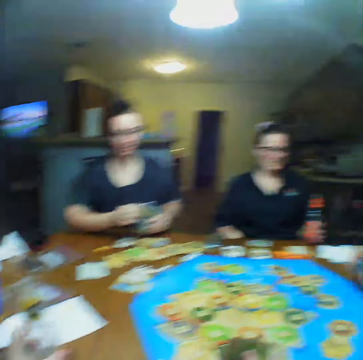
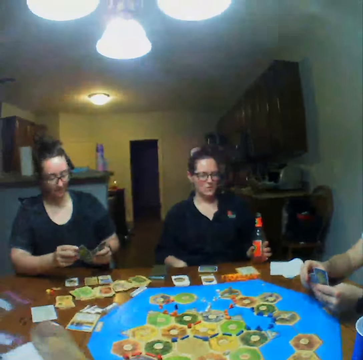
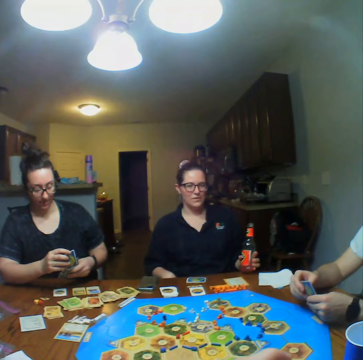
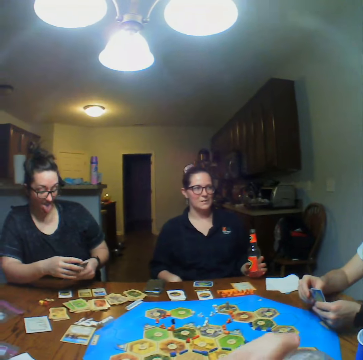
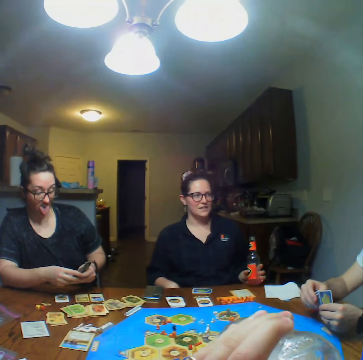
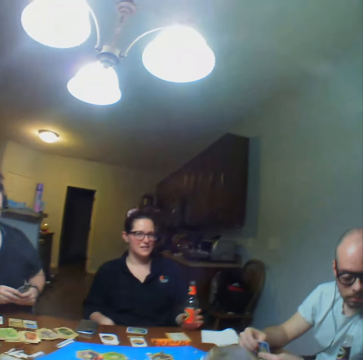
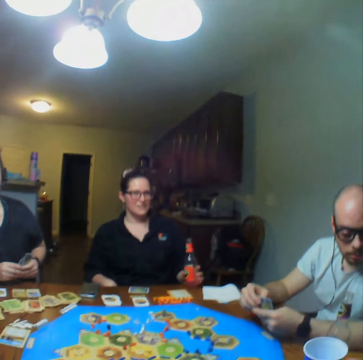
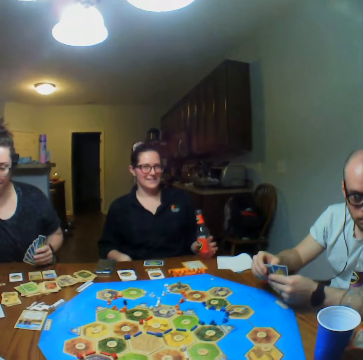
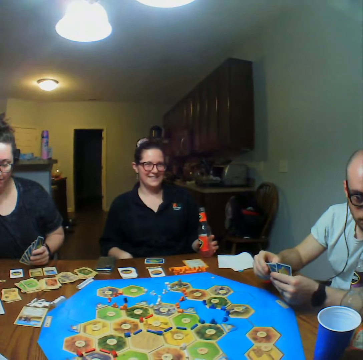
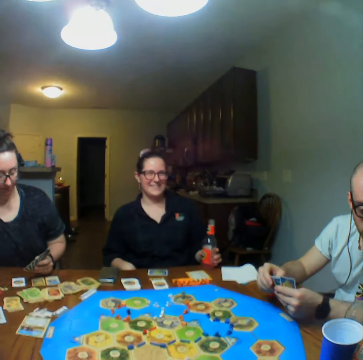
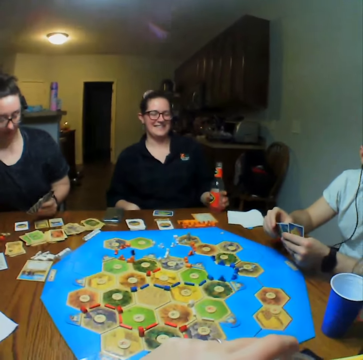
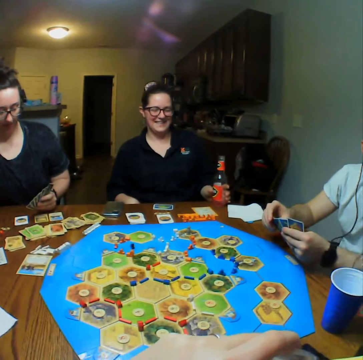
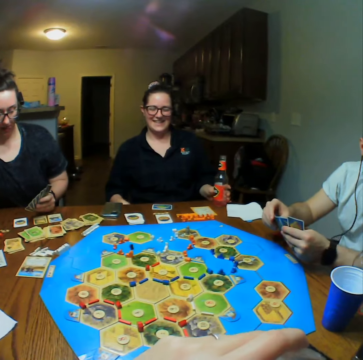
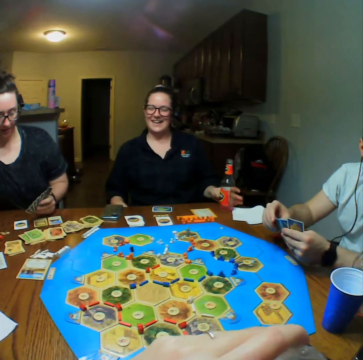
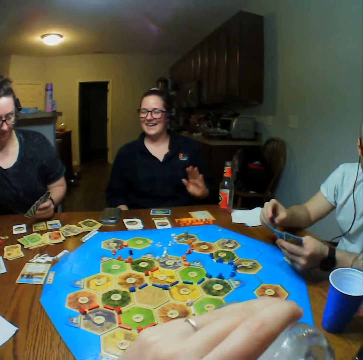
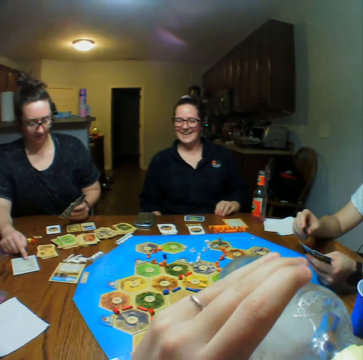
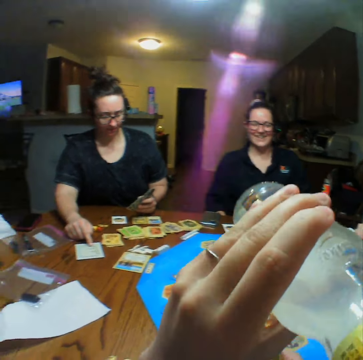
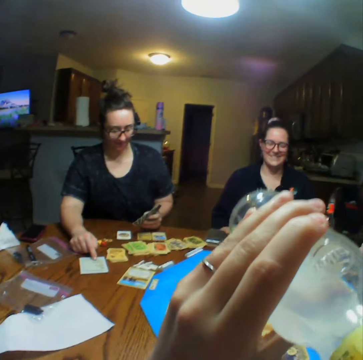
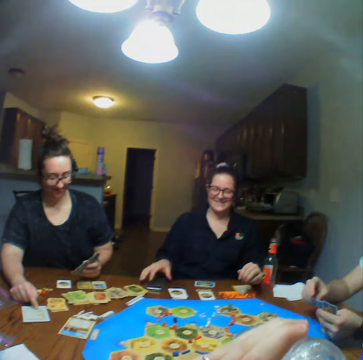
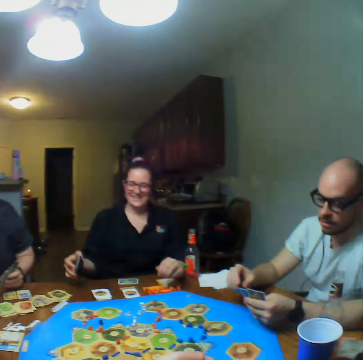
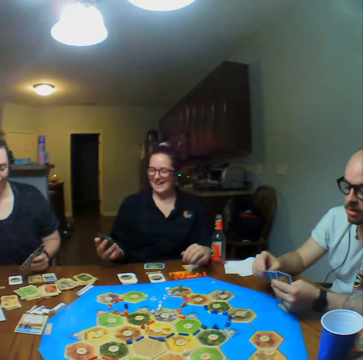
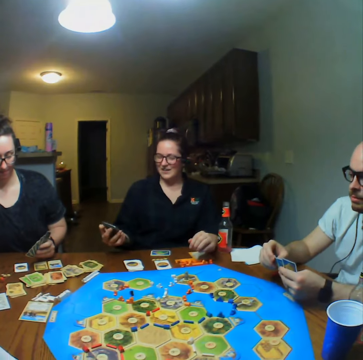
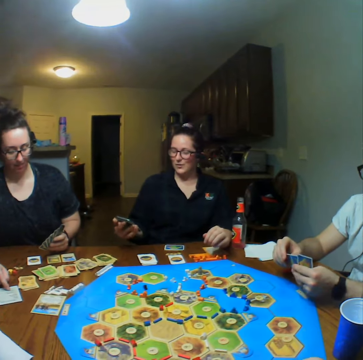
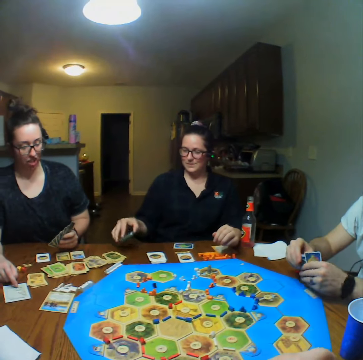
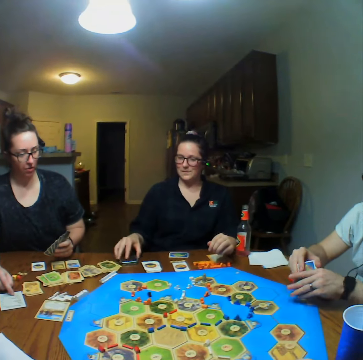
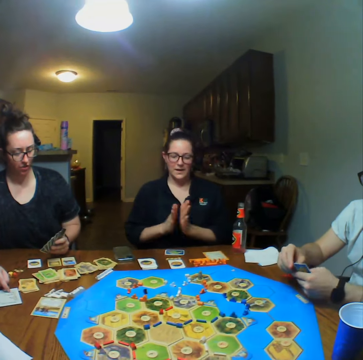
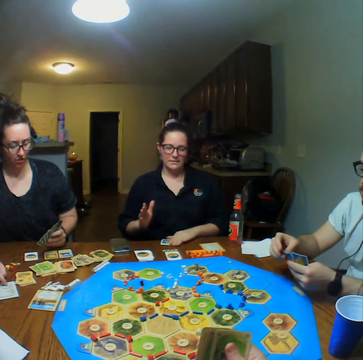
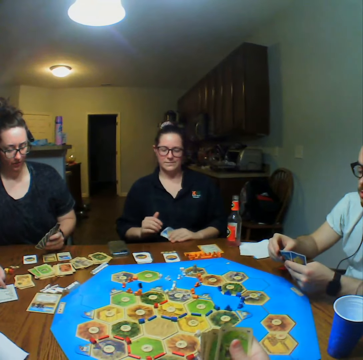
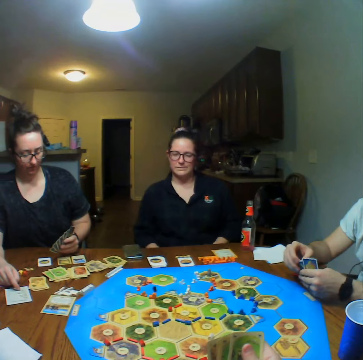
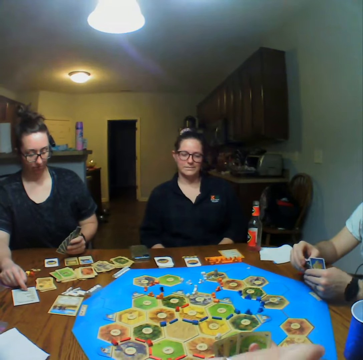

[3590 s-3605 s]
The camera wearer picks a bottle. They drink juice. A woman places the bottle on the table. The camera wearer drinks water. The woman picks up a phone, looks at the phone, and places the phone on the table.

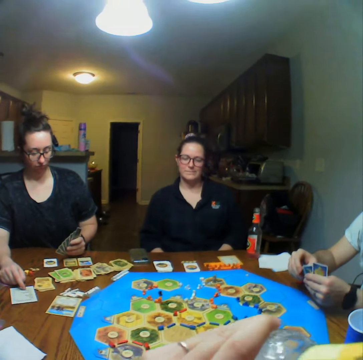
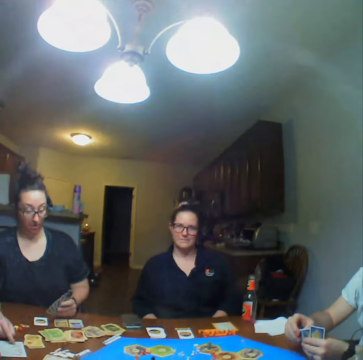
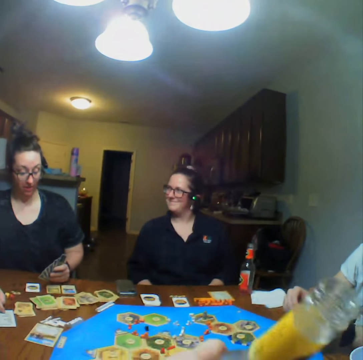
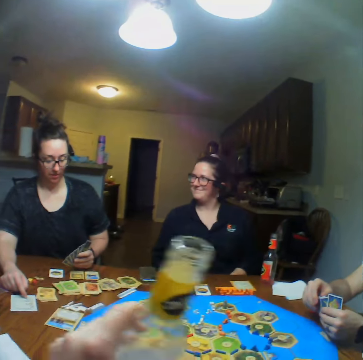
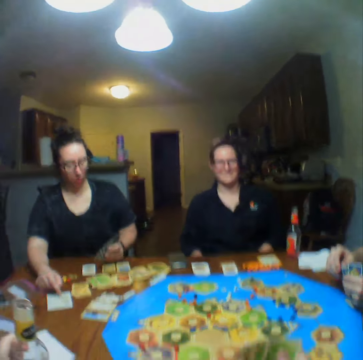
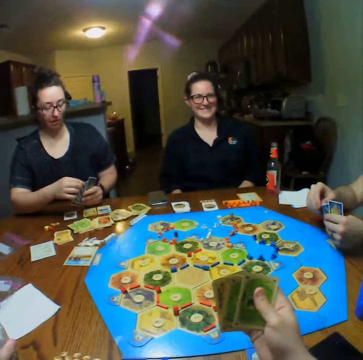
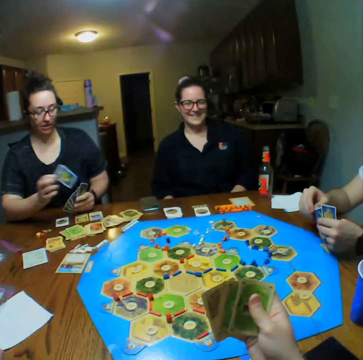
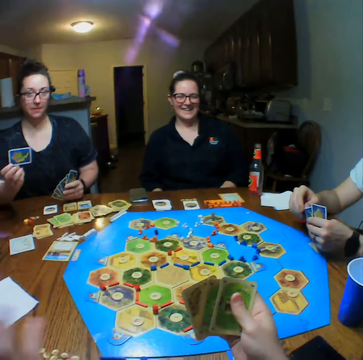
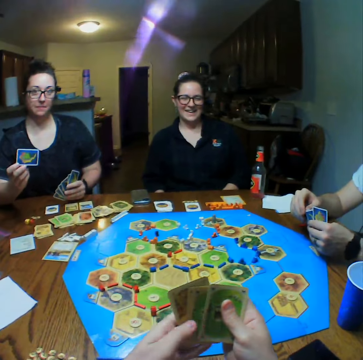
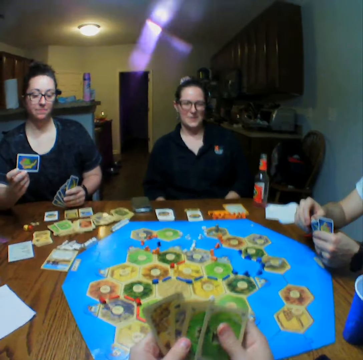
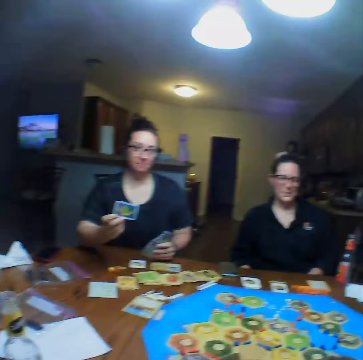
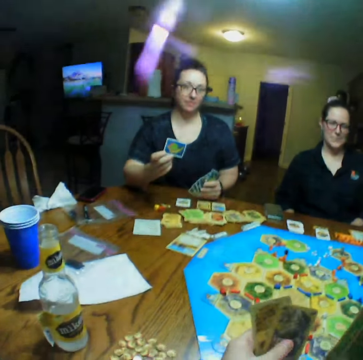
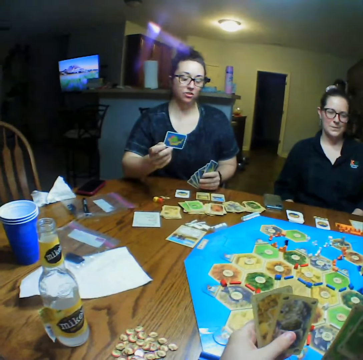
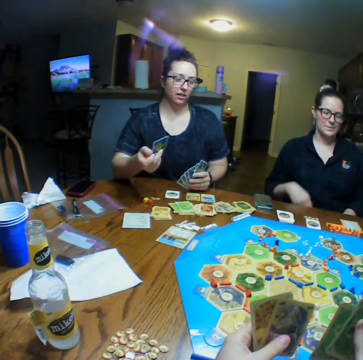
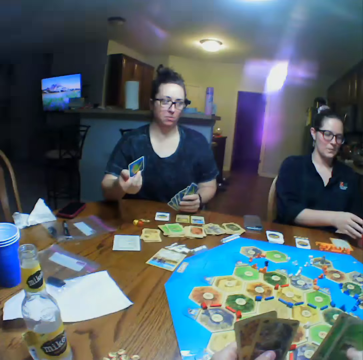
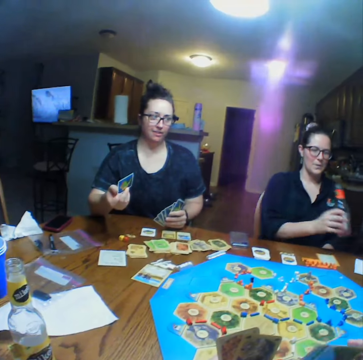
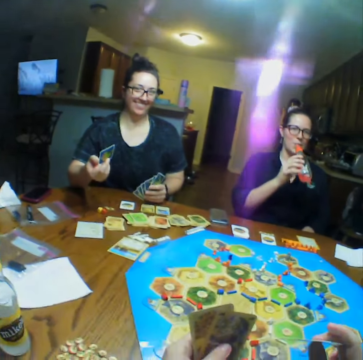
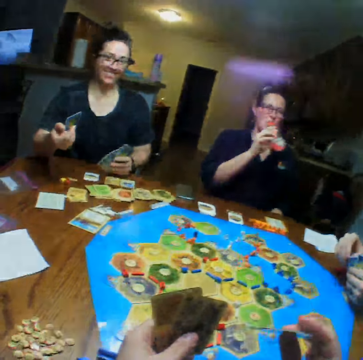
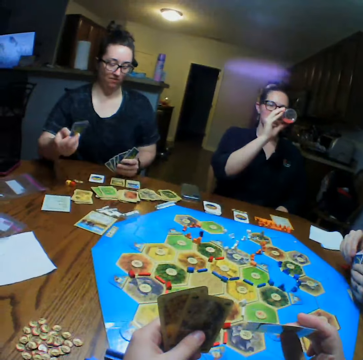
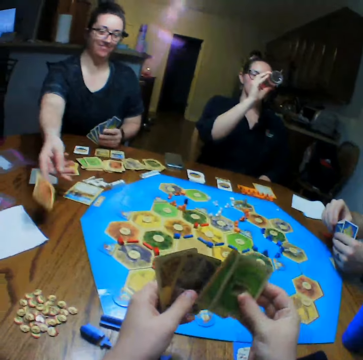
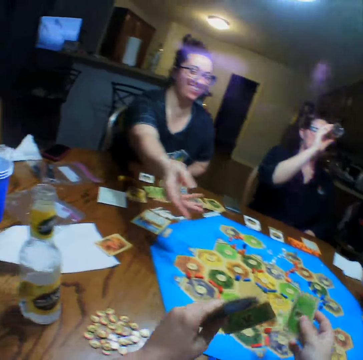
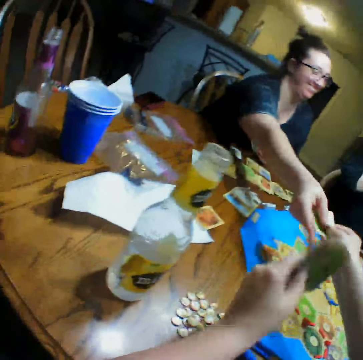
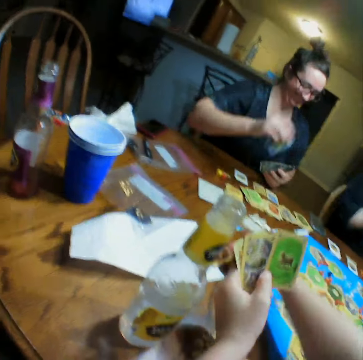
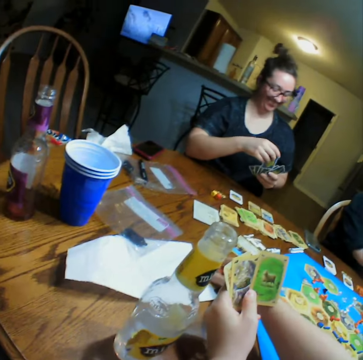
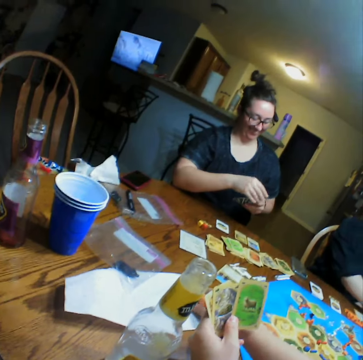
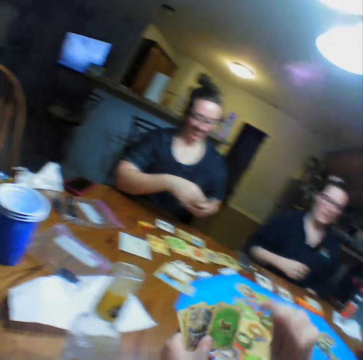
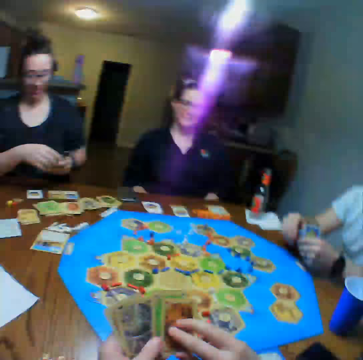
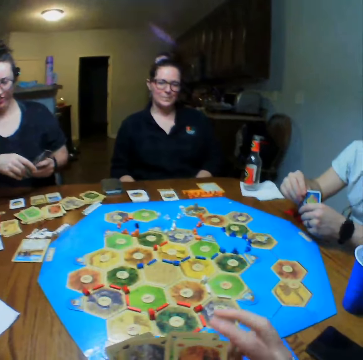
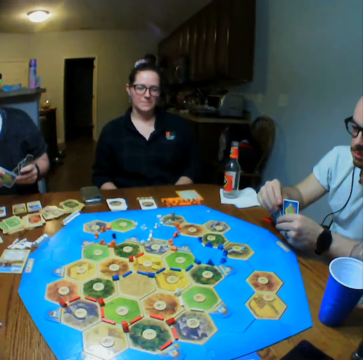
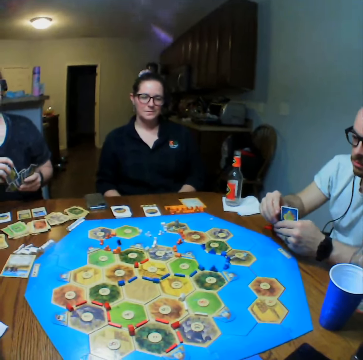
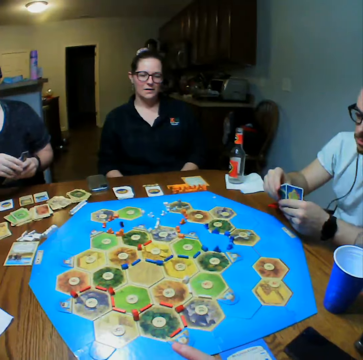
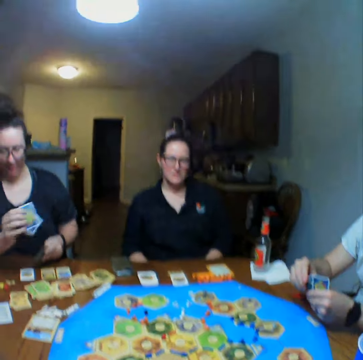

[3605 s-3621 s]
The camera wearer puts the bottle on the table. A lady plays the cards. A woman picks a bottle from the table and drinks juice from the bottle. The lady drops the card and throws the card on the table. The camera wearer gives the lady a card. The lady picks the card. The camera wearer plays the card. They pick a card from the table.

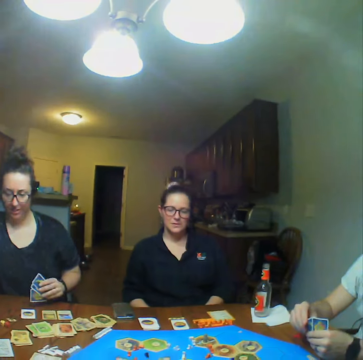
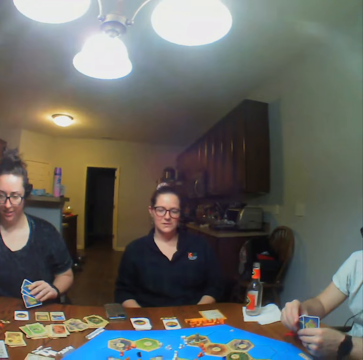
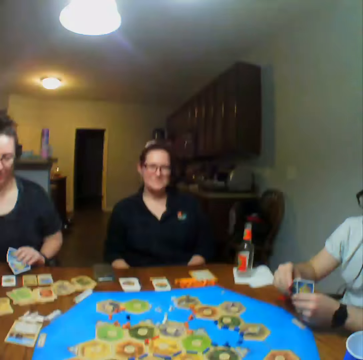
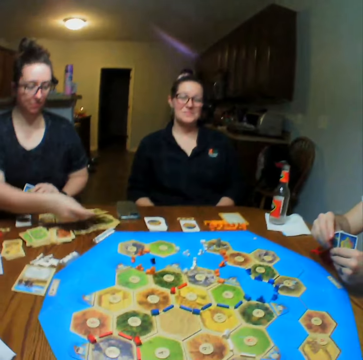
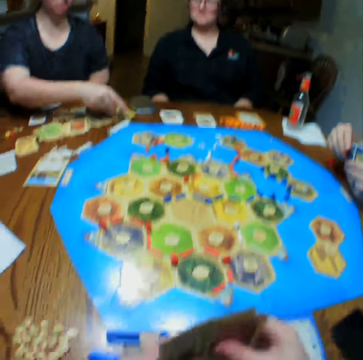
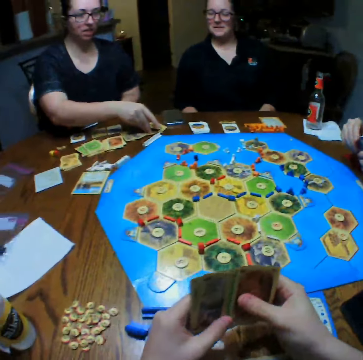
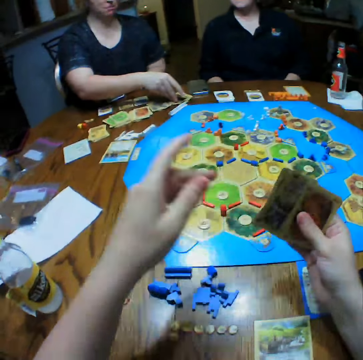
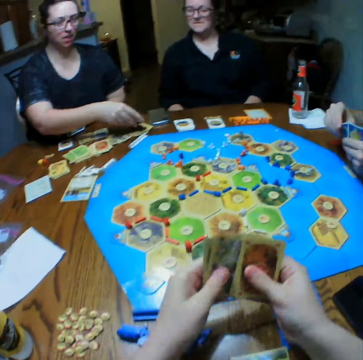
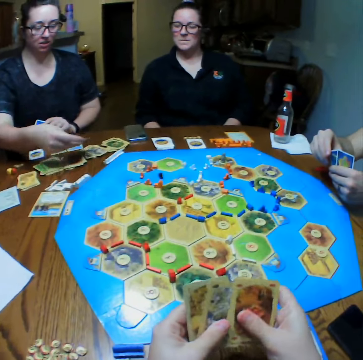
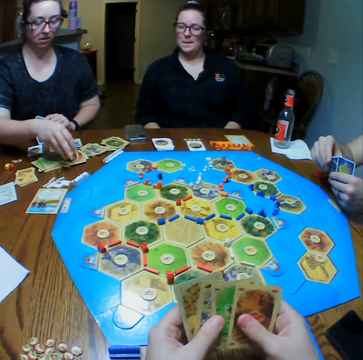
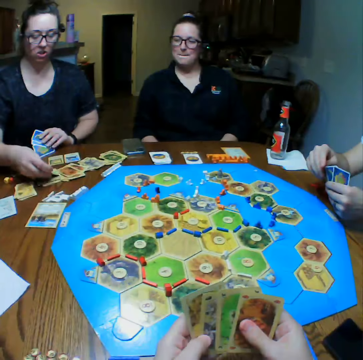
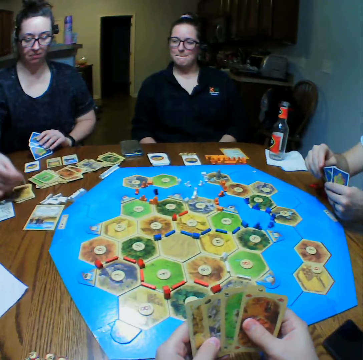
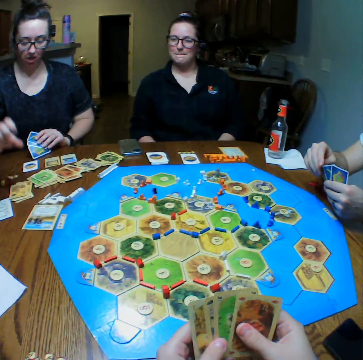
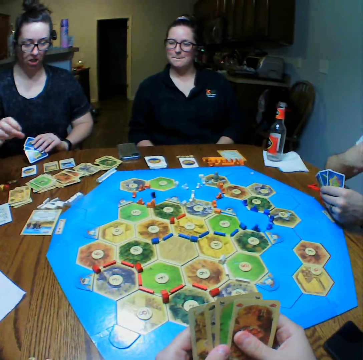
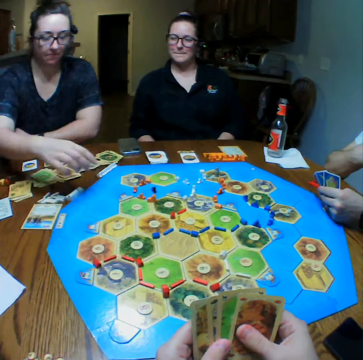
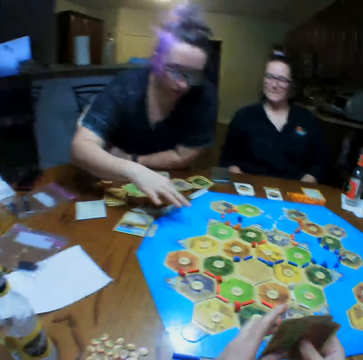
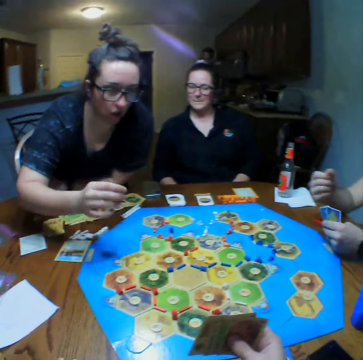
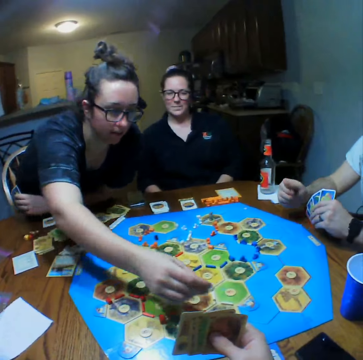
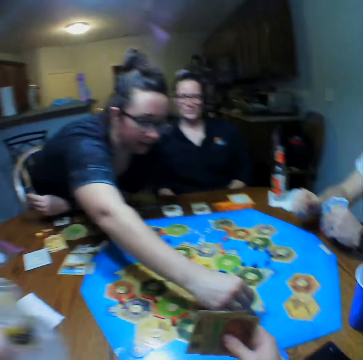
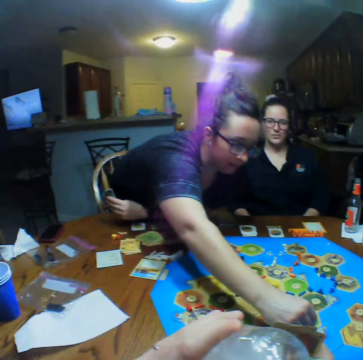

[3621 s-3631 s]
A woman arranges the cards on the table, moves the pawn on the board, and plays the board game. The camera wearer drinks juice.
